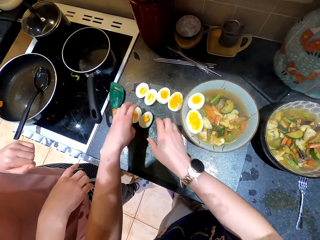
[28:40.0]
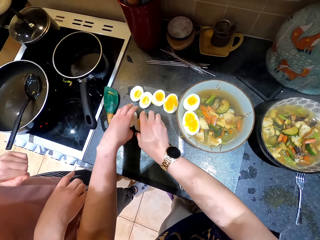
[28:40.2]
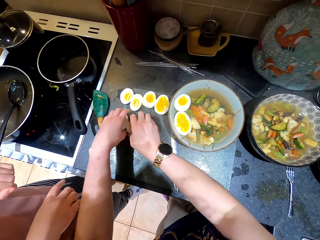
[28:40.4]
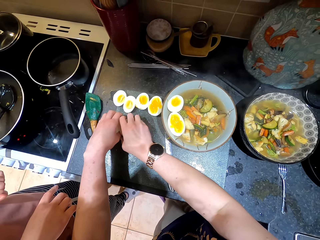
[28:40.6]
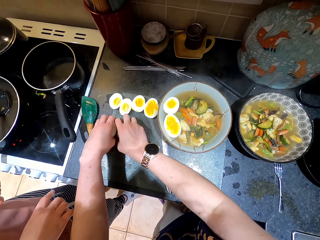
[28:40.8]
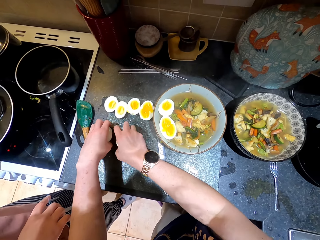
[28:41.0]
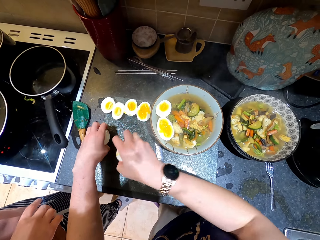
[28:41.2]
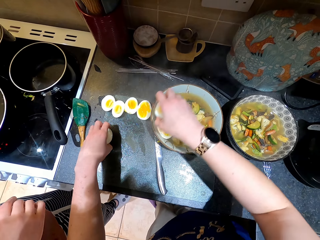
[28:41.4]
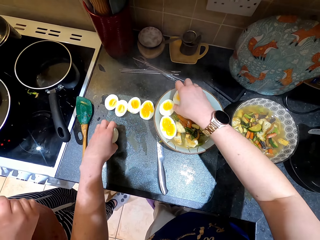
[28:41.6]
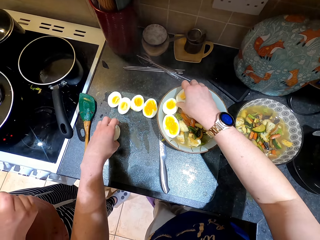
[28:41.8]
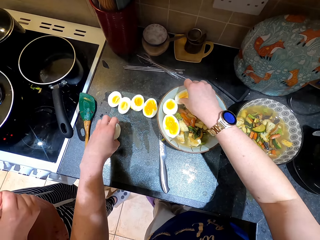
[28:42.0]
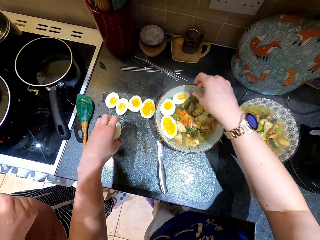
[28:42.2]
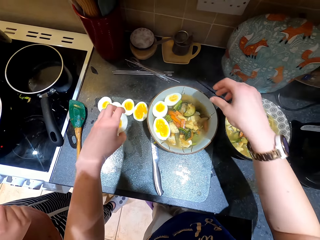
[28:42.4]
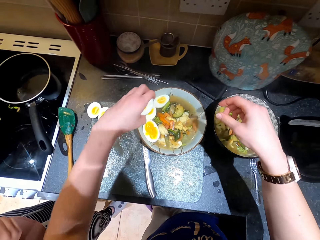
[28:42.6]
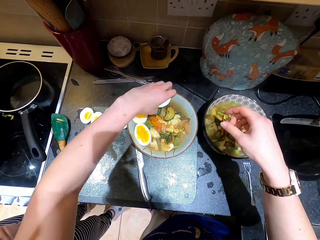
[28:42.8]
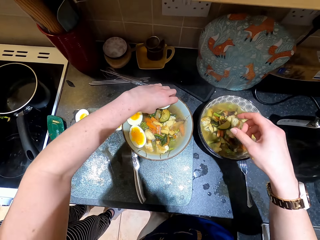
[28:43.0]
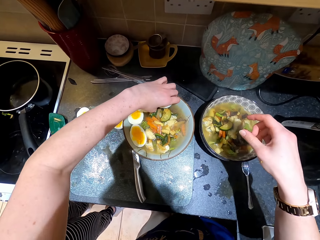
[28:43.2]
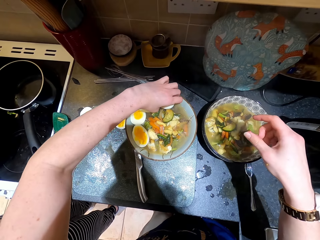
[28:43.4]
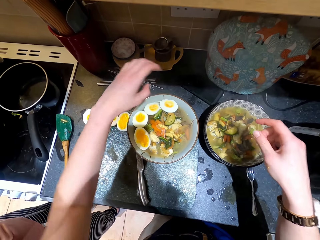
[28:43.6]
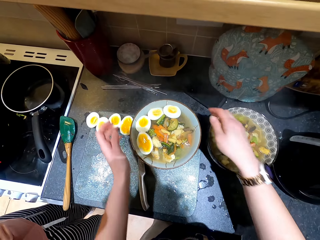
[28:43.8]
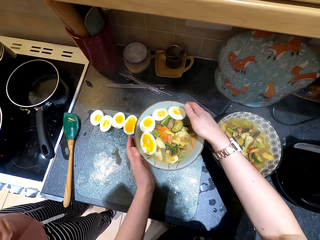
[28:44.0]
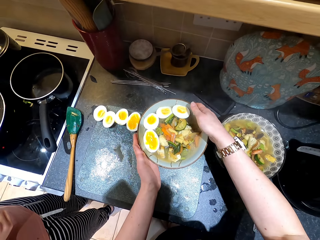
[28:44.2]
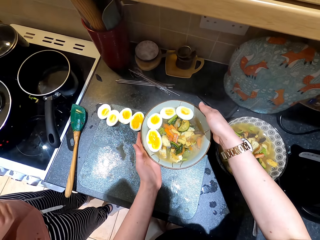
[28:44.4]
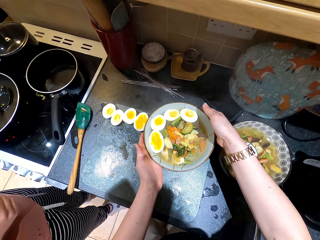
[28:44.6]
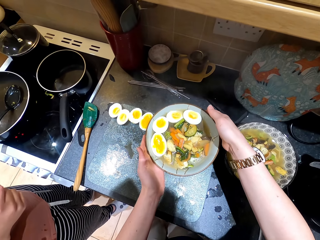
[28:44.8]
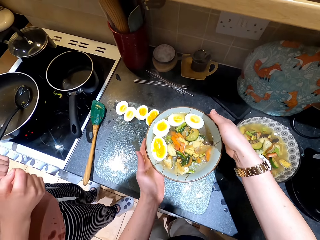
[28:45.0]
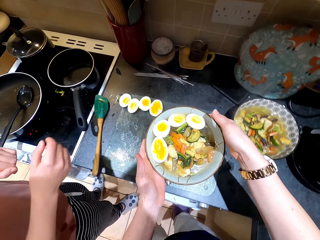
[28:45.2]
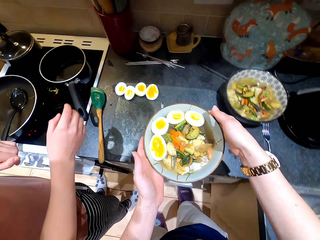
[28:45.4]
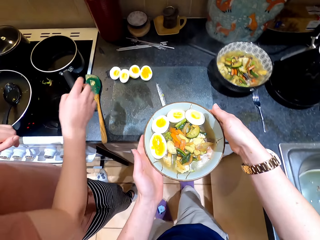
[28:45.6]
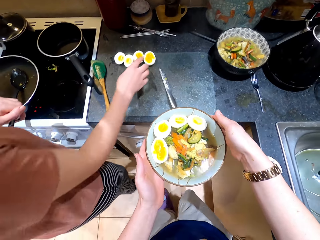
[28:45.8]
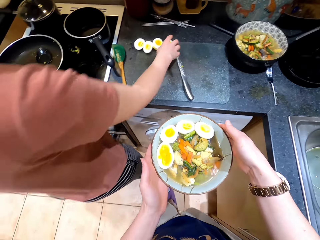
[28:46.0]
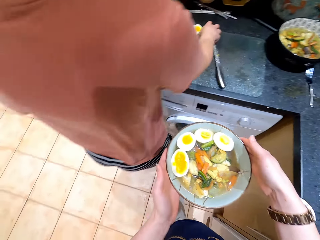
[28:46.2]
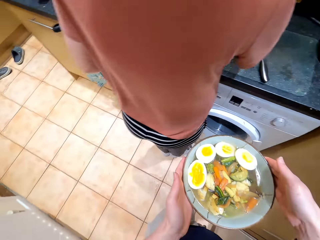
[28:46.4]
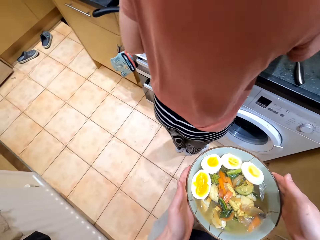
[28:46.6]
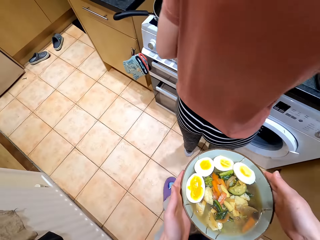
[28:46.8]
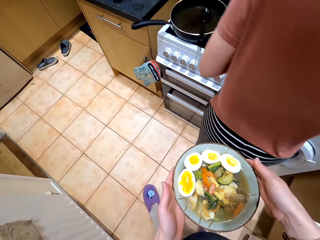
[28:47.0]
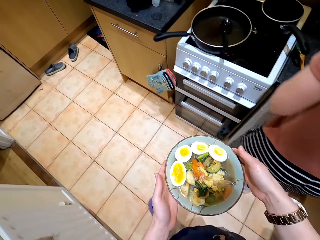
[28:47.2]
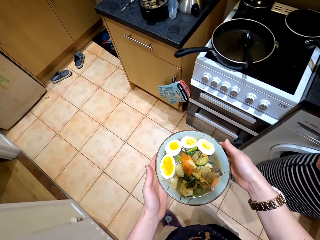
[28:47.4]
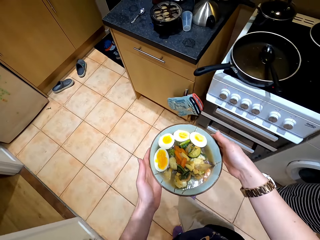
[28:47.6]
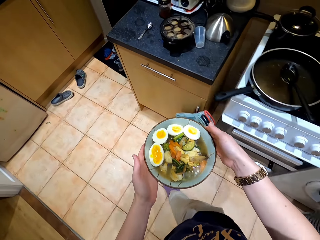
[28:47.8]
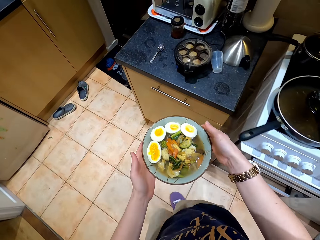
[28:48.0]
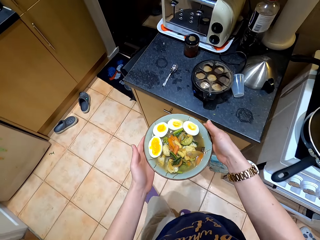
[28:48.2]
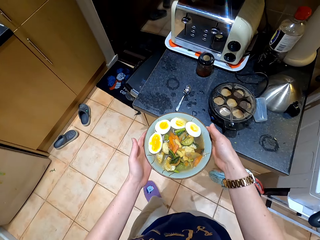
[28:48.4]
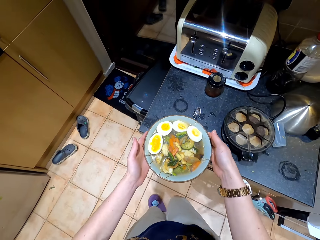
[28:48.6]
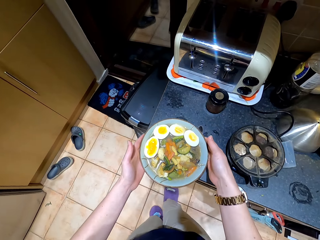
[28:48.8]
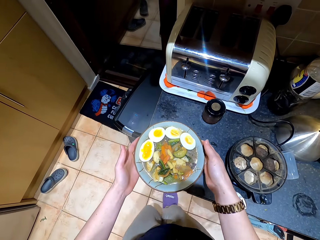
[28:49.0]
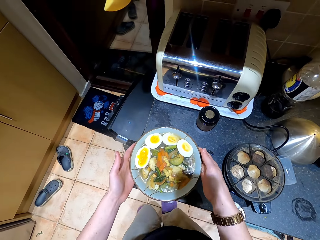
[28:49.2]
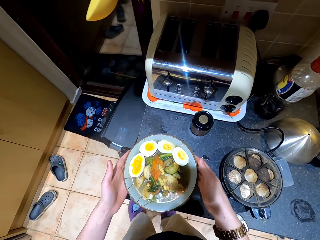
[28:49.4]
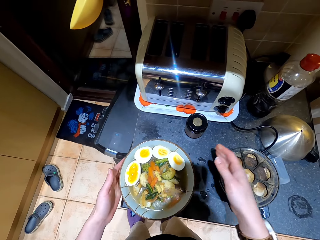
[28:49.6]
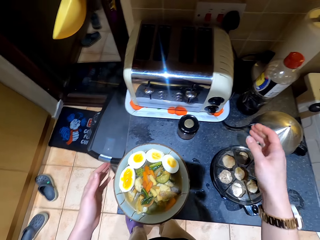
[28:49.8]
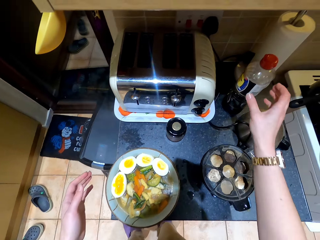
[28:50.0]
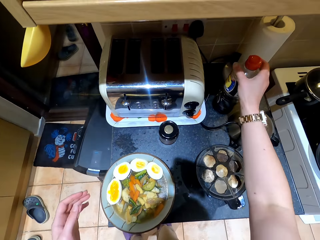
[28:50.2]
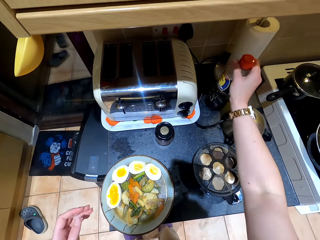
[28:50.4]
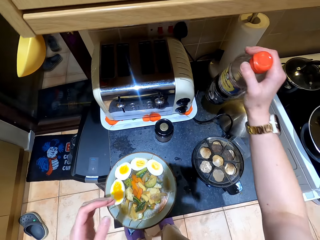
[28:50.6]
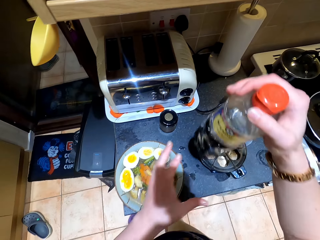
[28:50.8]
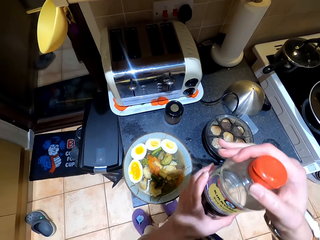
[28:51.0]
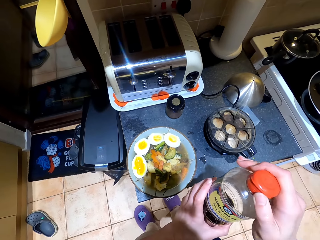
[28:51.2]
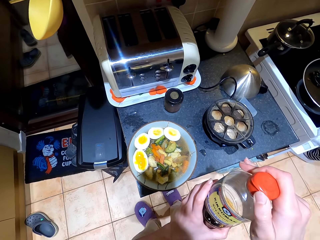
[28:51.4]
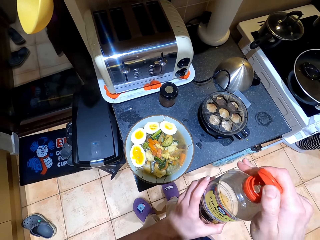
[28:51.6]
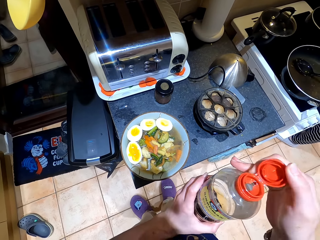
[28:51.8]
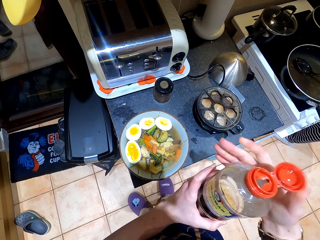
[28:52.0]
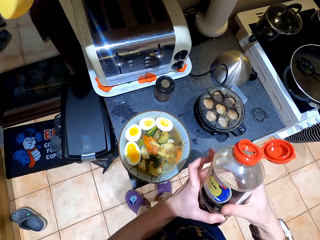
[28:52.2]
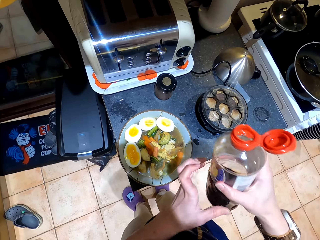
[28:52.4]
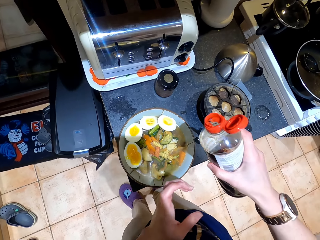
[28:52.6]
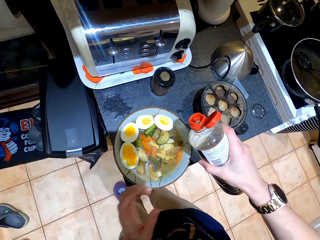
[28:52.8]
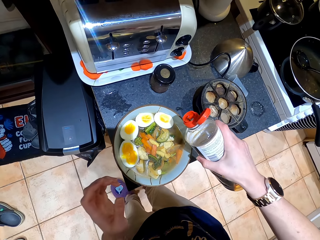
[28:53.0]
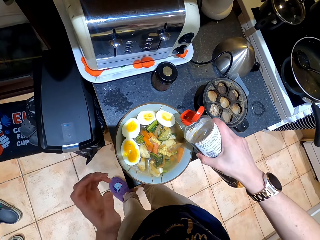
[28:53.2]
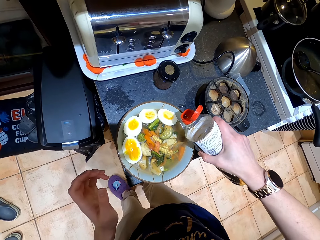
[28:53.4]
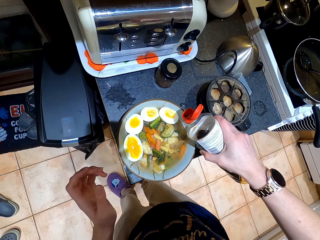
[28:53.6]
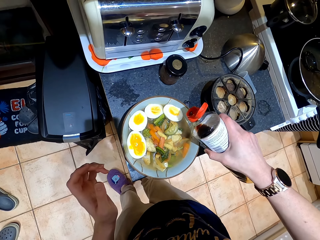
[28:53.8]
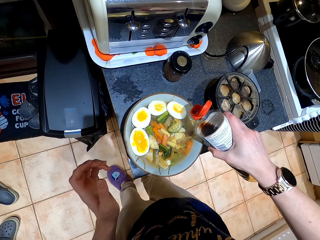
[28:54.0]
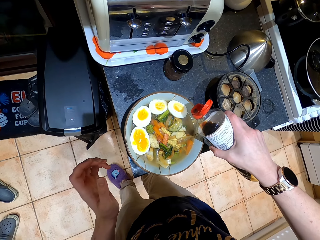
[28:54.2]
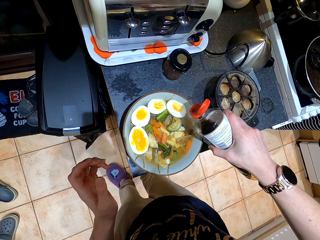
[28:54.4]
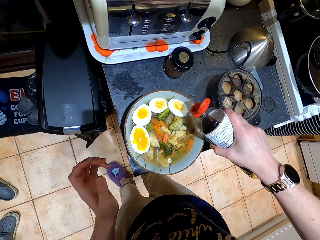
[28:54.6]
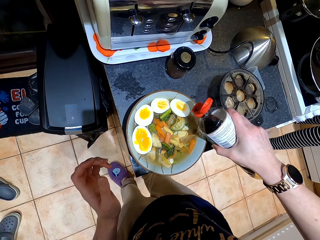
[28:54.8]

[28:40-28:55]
The camera wearer picks up eggs. They put the eggs on the plate. They put an egg on the plate. They carry a bowl. They lift a plate. They move around. The lady holds an egg. The camera wearer puts the bowl down. They put the plate on the countertop. They pick up the bowl. They pick up soy sauce. They hold the soy sauce with the other hand. They open the soy sauce. They pour the soy sauce in the bowl. They move the soy sauce towards the food.

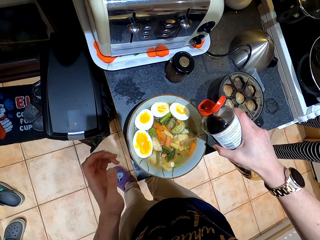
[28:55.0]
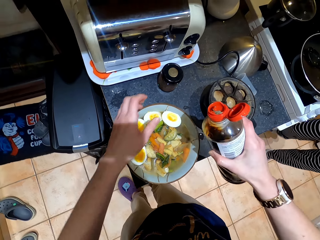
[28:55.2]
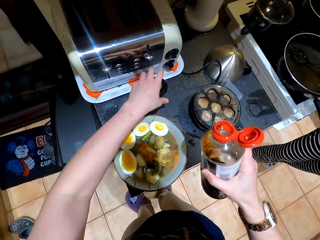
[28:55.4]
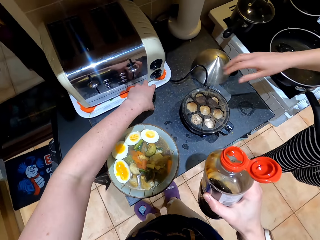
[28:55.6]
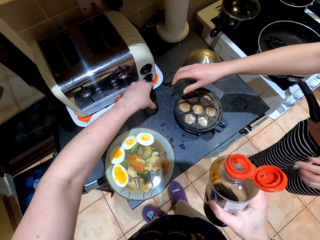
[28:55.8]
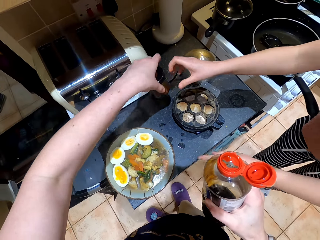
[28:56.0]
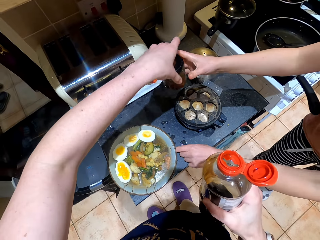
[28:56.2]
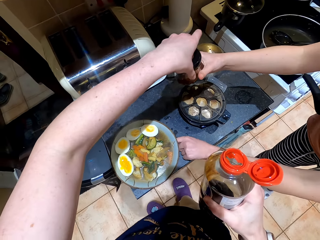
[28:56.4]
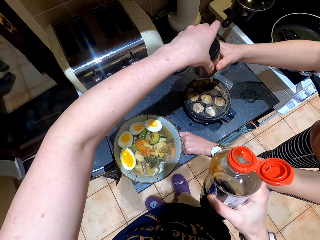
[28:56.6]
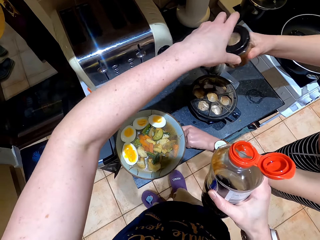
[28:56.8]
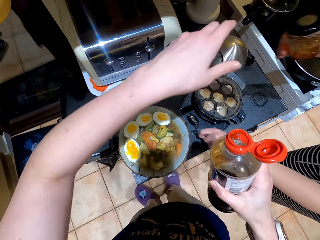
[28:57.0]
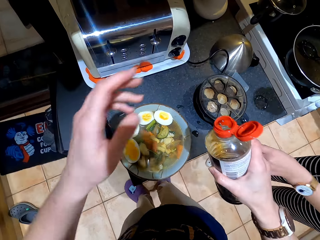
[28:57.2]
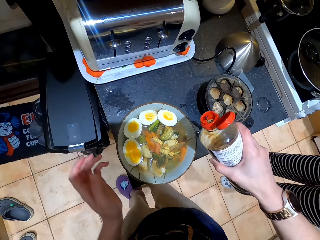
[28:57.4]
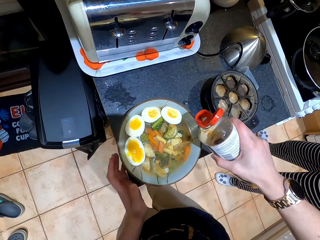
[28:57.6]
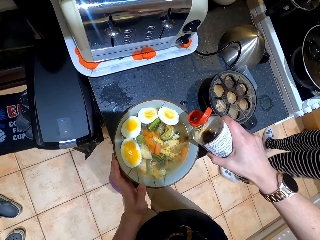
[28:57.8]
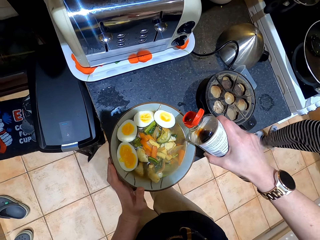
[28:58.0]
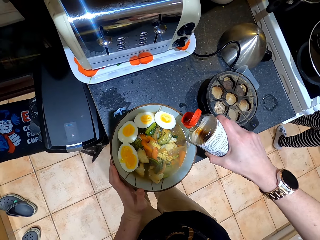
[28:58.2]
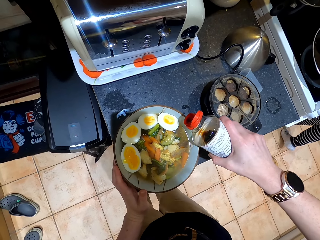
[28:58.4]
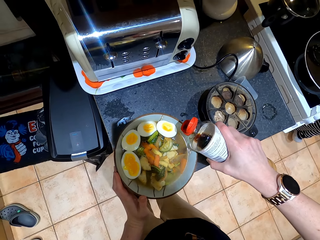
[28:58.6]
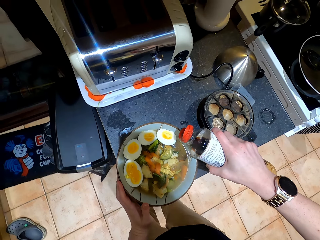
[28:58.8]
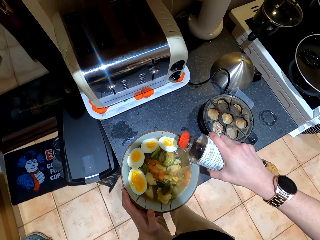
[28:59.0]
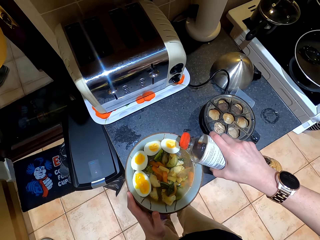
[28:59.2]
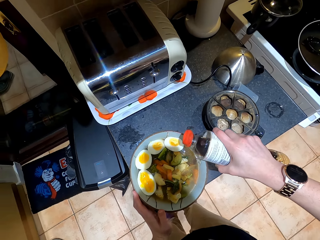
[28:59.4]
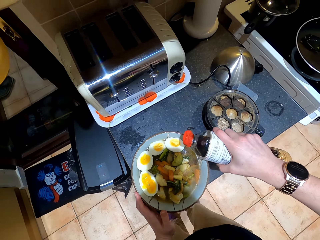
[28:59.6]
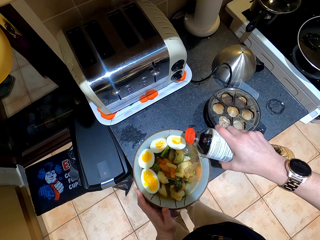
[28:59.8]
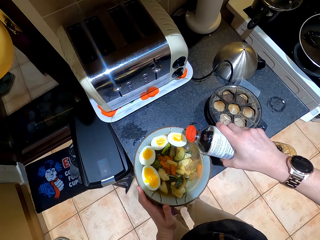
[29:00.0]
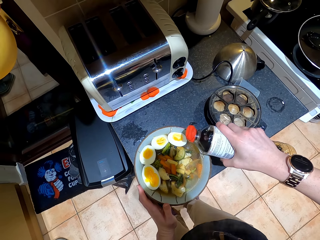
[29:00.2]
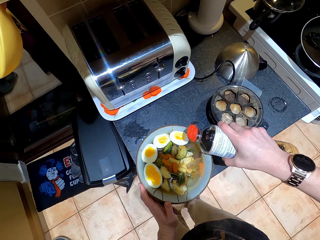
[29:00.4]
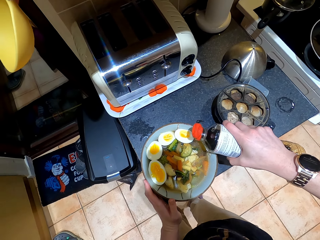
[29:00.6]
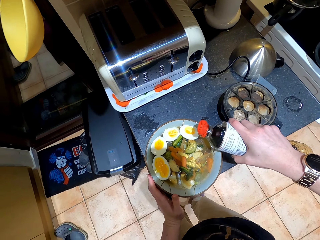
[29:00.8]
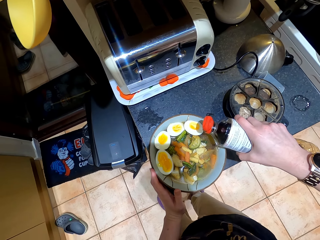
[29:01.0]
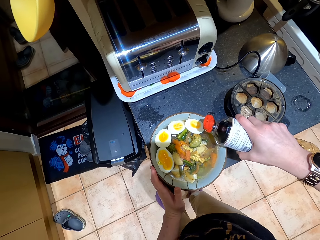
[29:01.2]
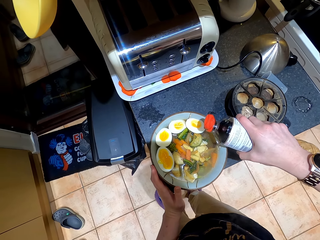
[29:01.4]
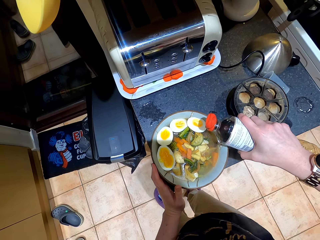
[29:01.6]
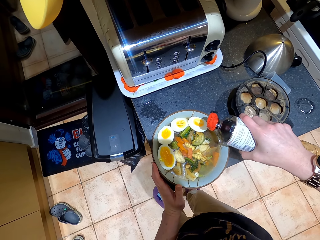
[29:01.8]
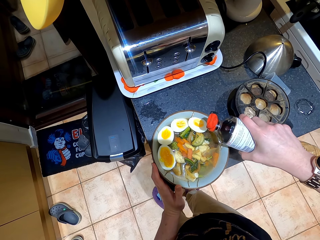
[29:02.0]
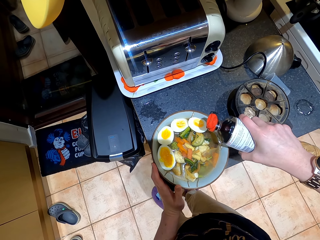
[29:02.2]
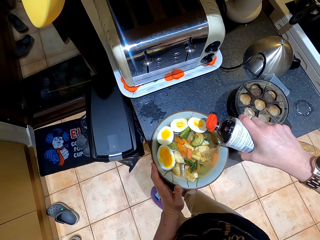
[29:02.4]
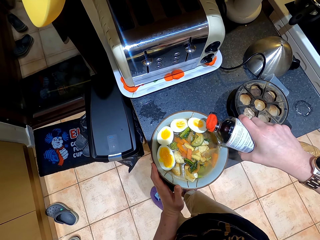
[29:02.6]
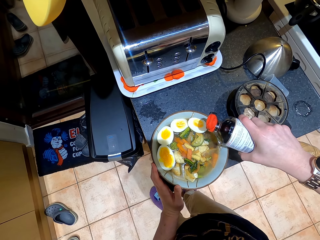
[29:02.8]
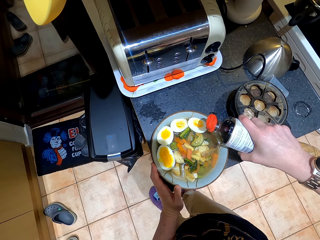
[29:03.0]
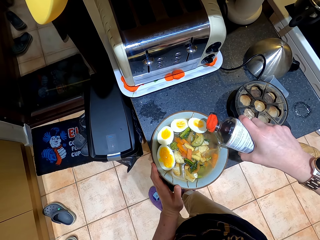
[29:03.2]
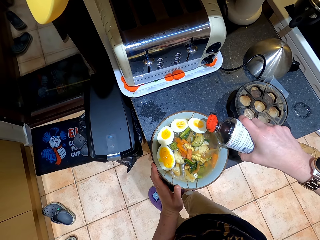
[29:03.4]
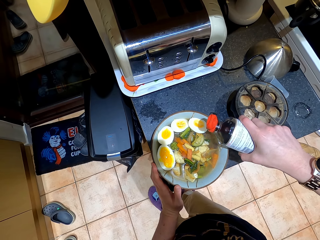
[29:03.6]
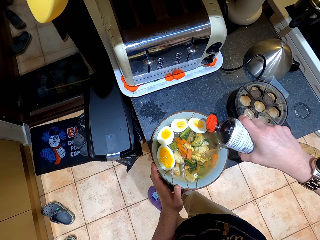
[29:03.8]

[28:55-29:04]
The lady moves around. The camera wearer gives the lady a container. They pick up a spice container. The lady takes the spice container and picks up a spoon. She walks to the other side. The camera wearer holds the countertop. They pour soy sauce in the bowl.
